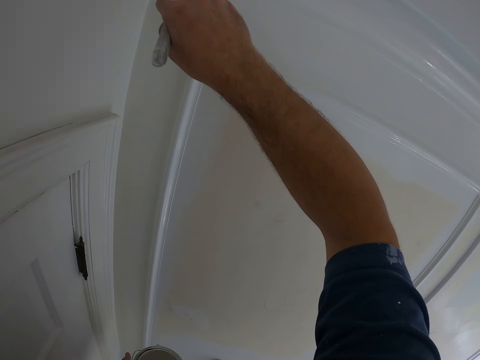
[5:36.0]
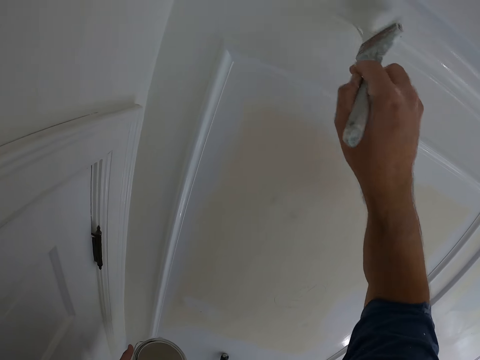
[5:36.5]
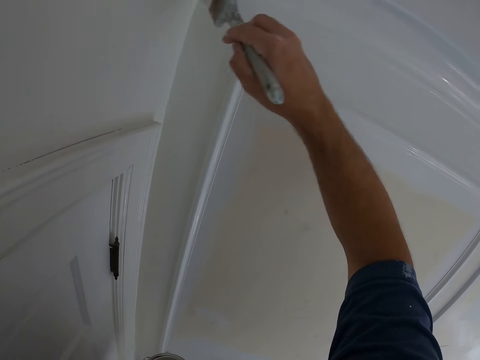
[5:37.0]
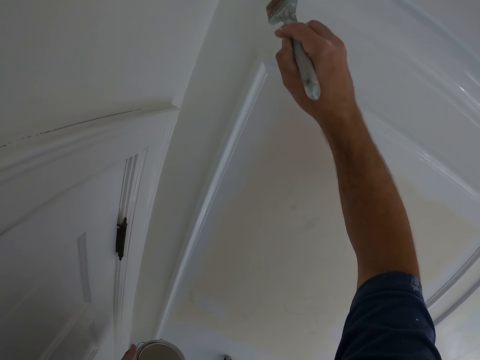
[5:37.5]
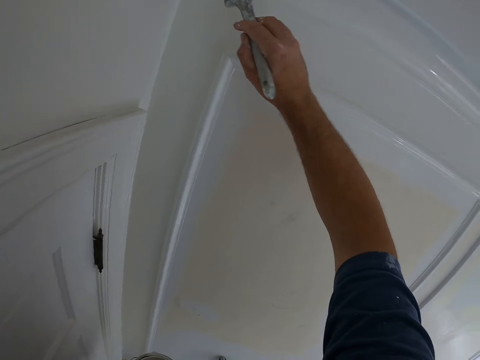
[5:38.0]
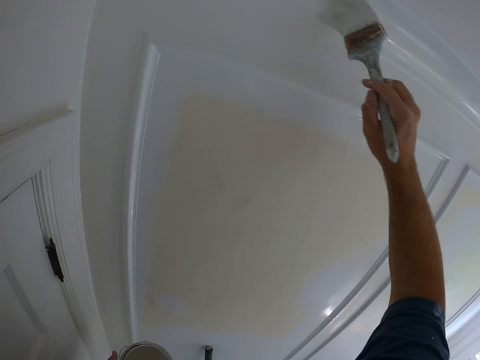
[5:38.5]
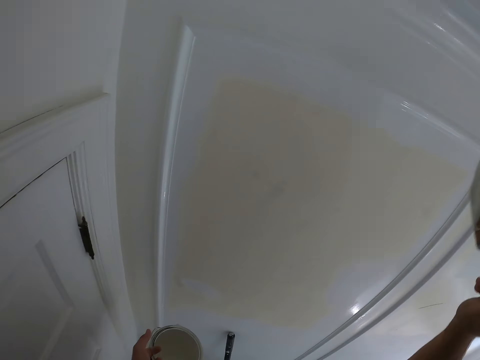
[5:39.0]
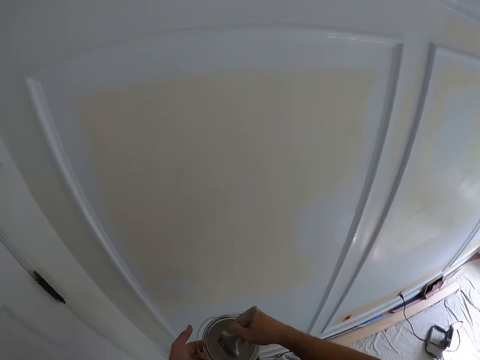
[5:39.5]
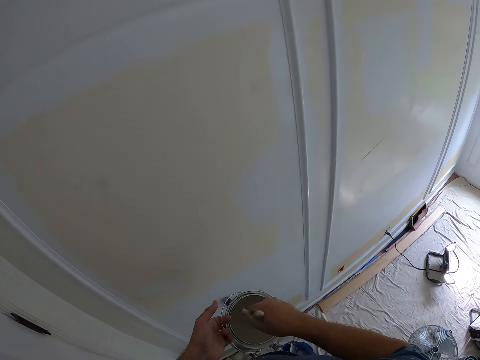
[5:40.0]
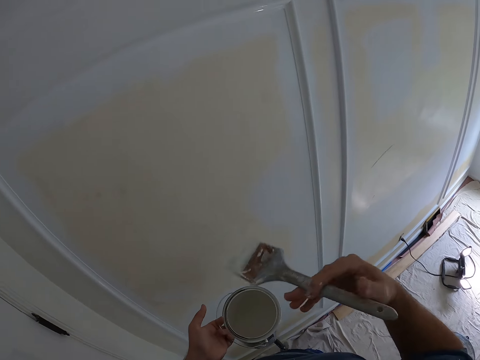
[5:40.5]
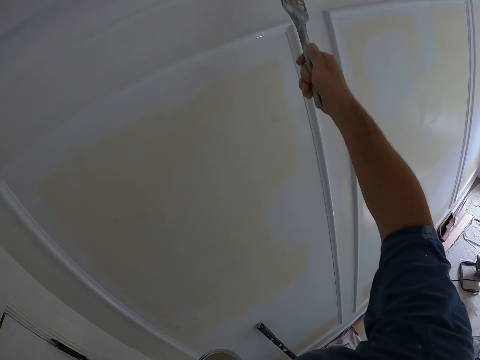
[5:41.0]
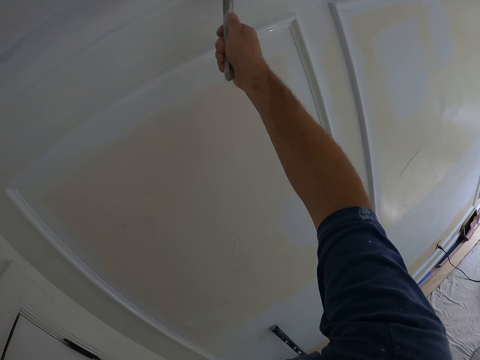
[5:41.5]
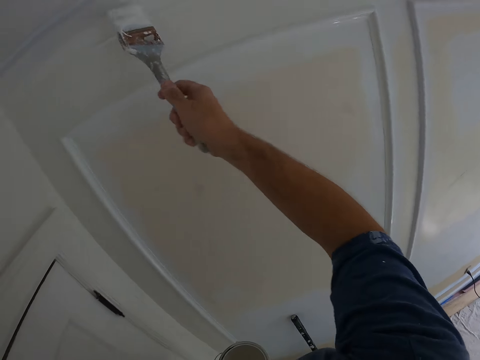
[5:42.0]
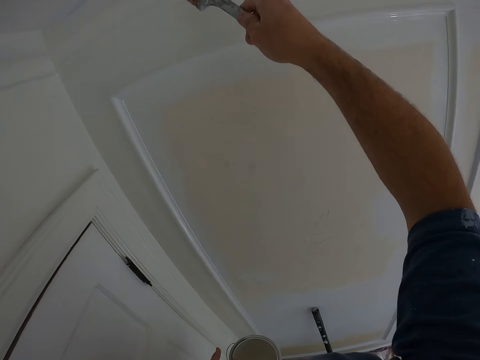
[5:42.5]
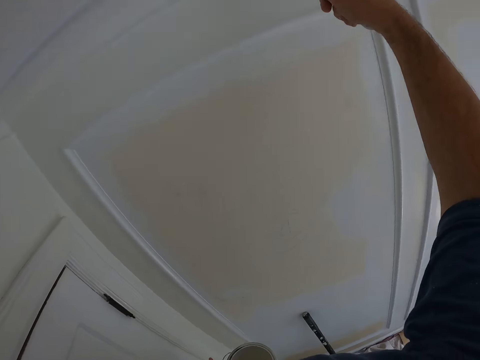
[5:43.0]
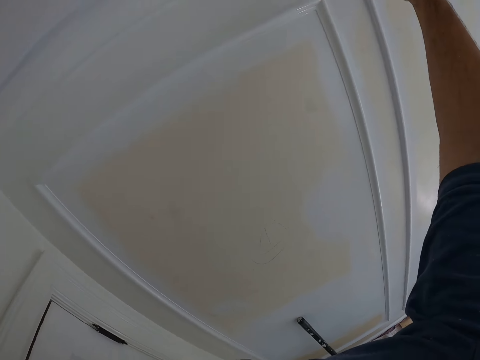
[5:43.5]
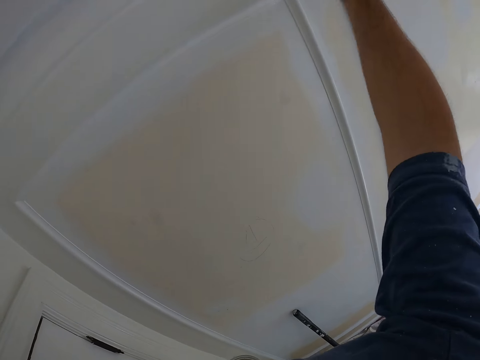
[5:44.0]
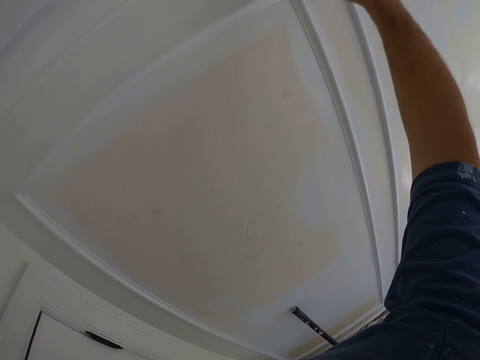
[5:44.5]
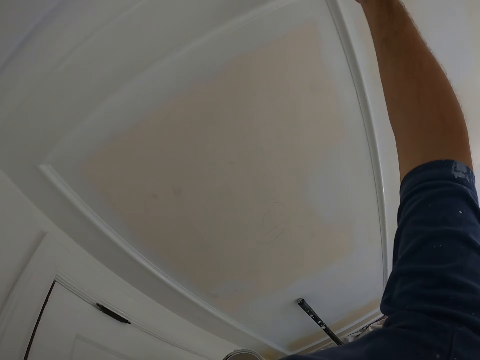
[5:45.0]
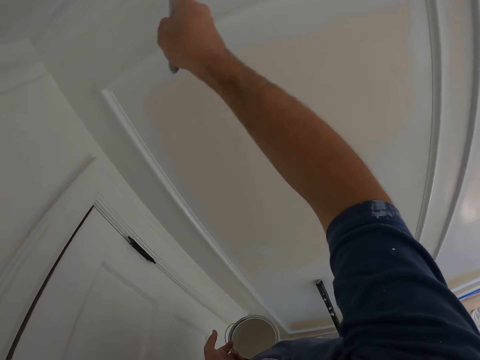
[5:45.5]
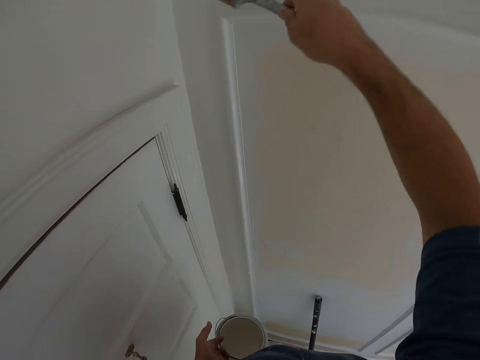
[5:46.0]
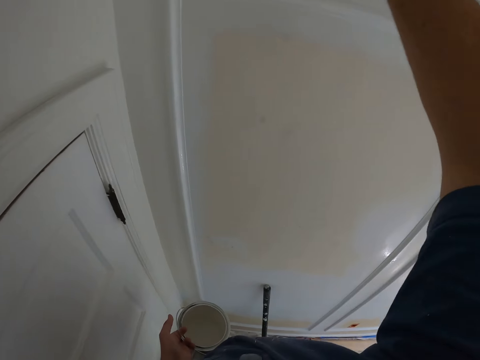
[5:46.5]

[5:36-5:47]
The camera wearer puts the painting brush in the paint can. They paint the wall.

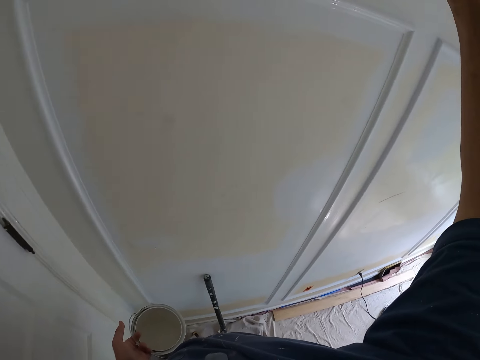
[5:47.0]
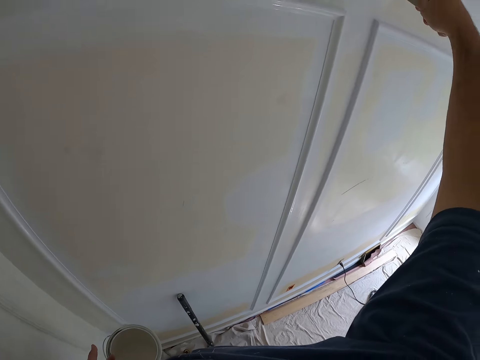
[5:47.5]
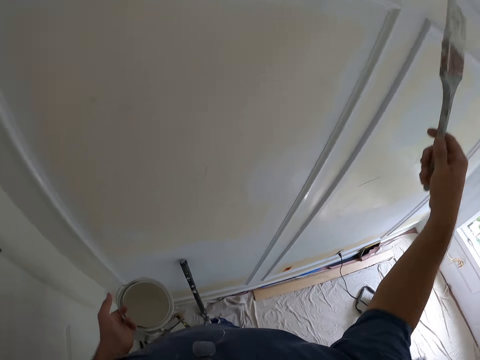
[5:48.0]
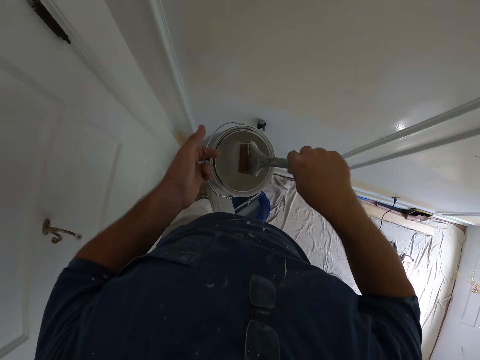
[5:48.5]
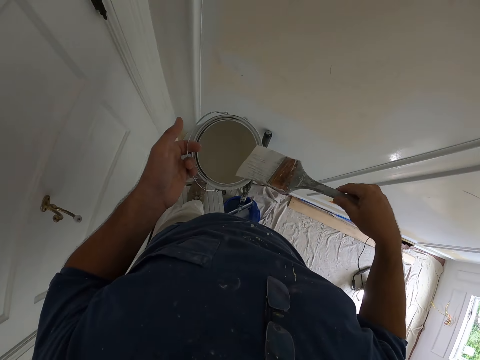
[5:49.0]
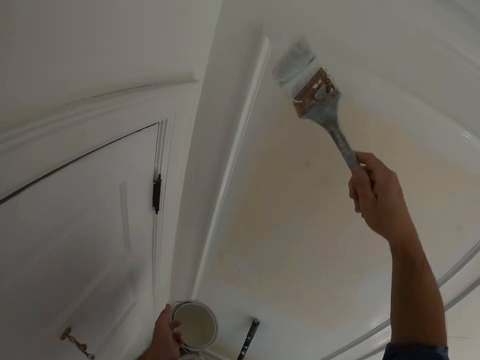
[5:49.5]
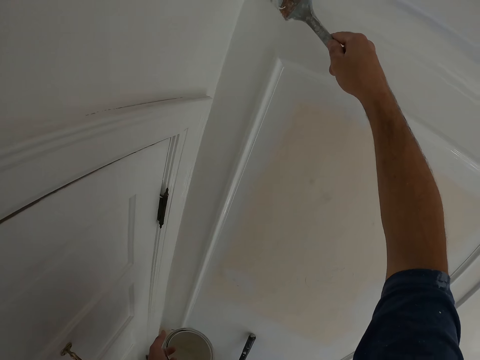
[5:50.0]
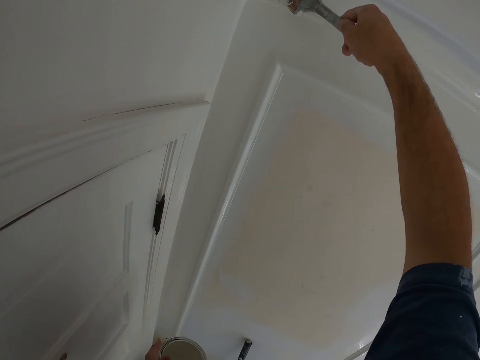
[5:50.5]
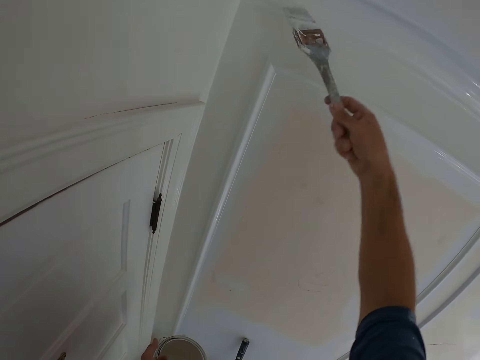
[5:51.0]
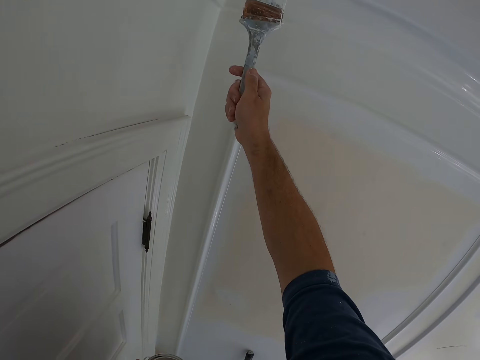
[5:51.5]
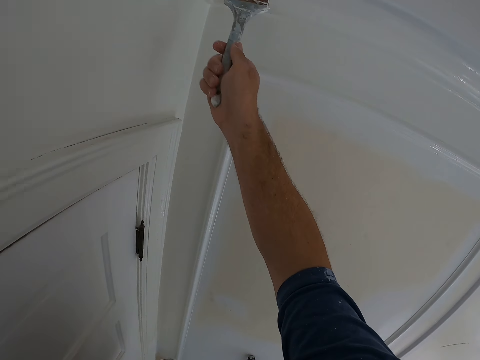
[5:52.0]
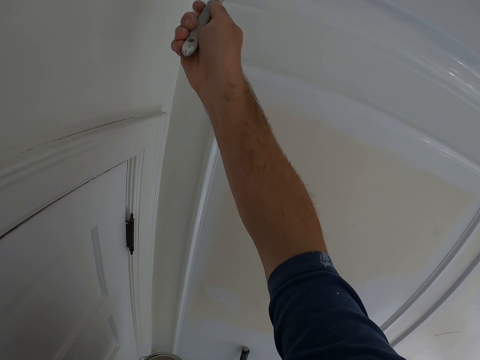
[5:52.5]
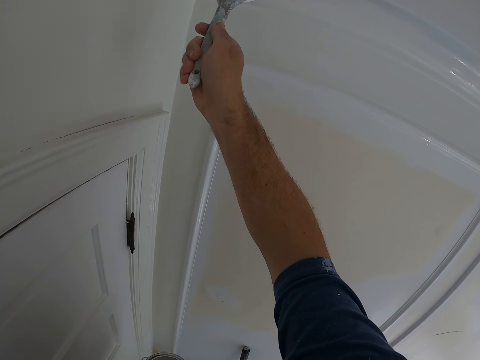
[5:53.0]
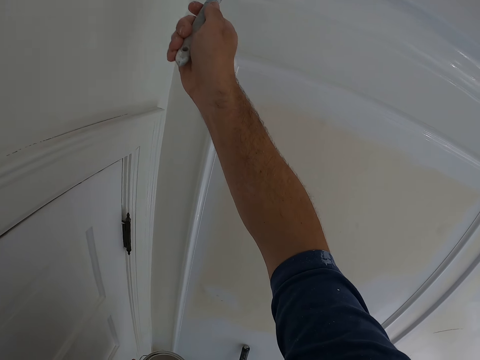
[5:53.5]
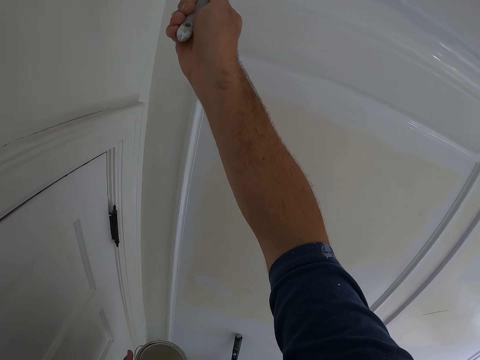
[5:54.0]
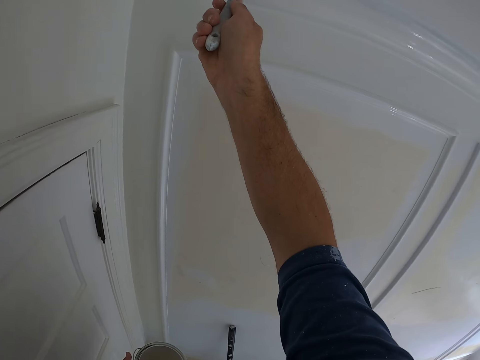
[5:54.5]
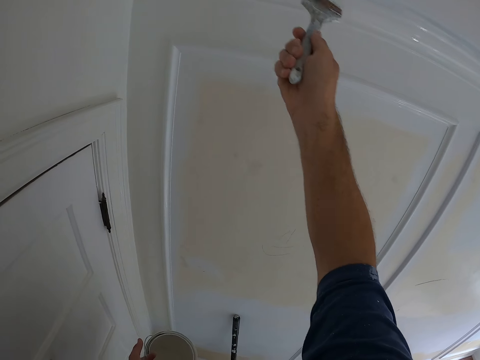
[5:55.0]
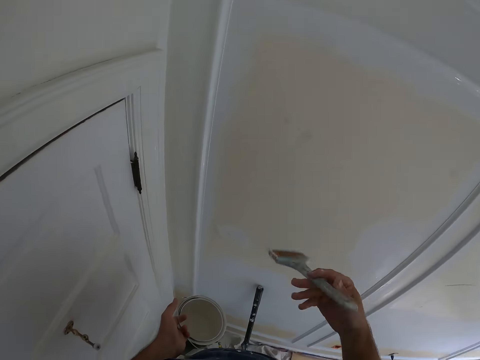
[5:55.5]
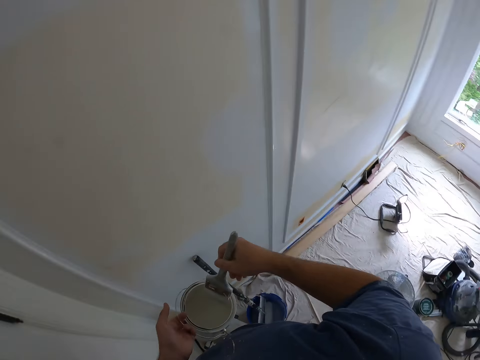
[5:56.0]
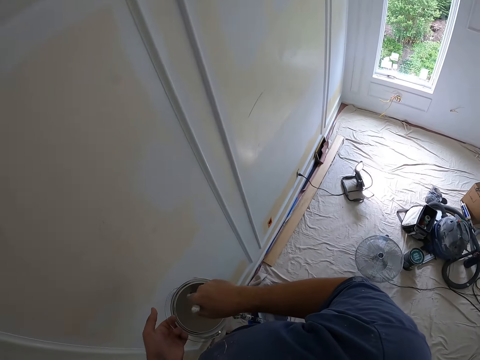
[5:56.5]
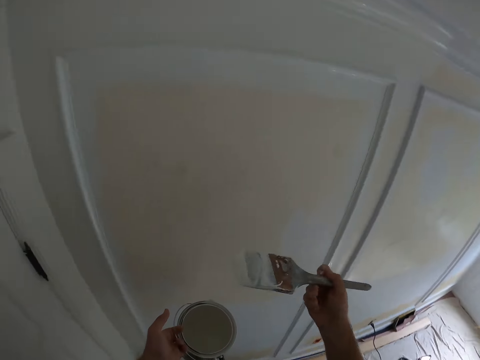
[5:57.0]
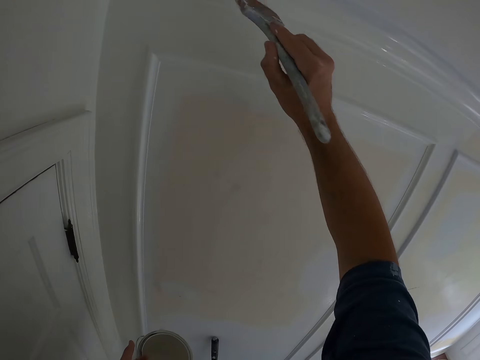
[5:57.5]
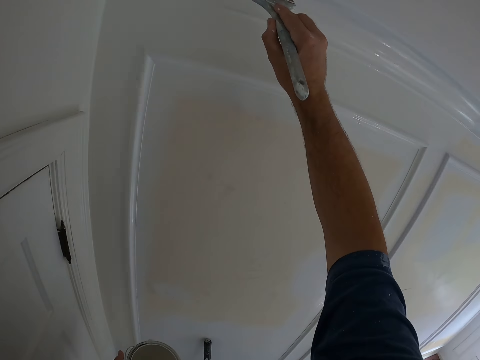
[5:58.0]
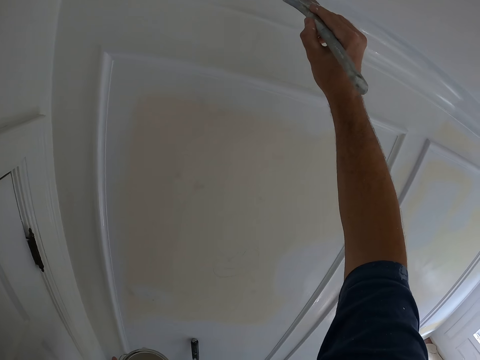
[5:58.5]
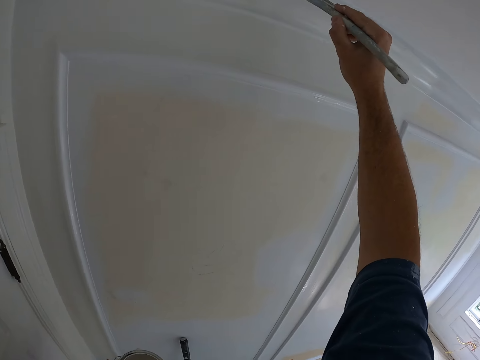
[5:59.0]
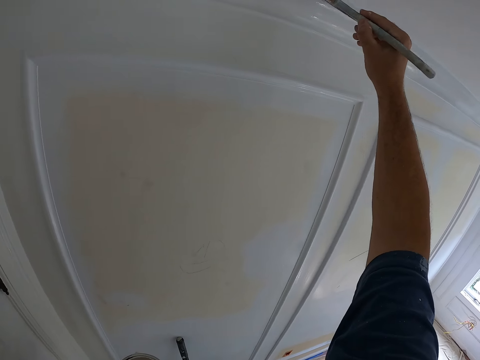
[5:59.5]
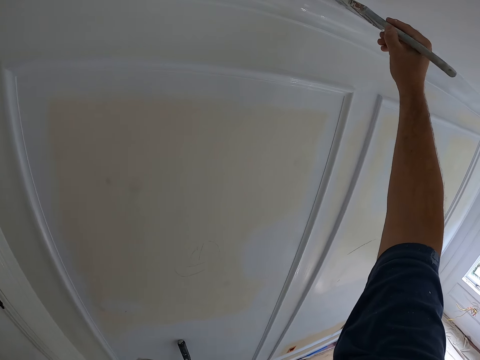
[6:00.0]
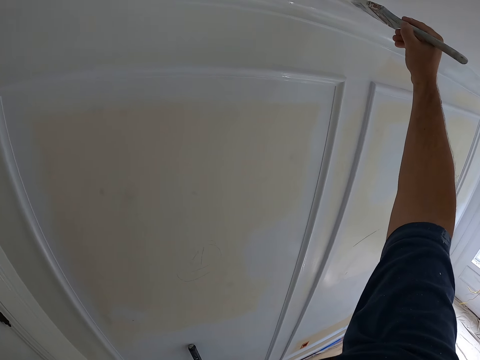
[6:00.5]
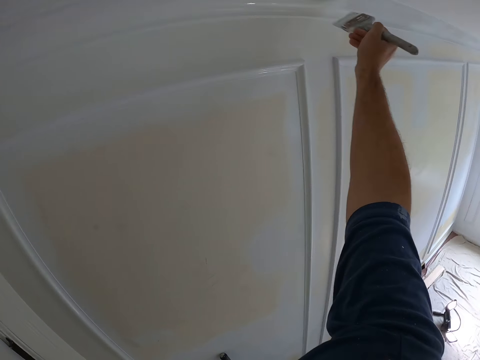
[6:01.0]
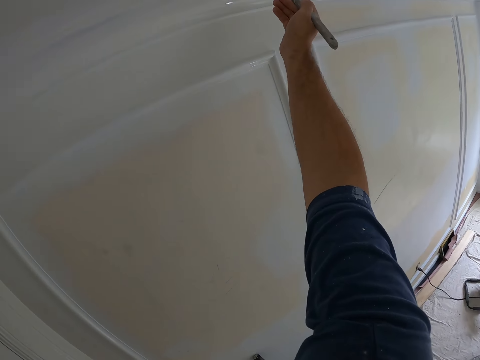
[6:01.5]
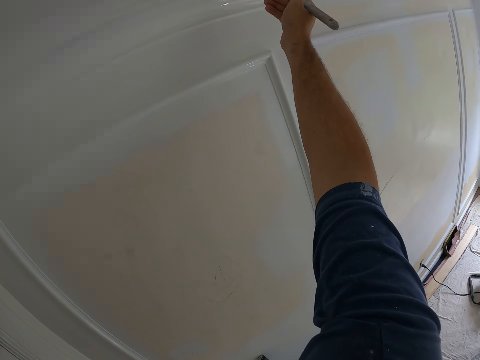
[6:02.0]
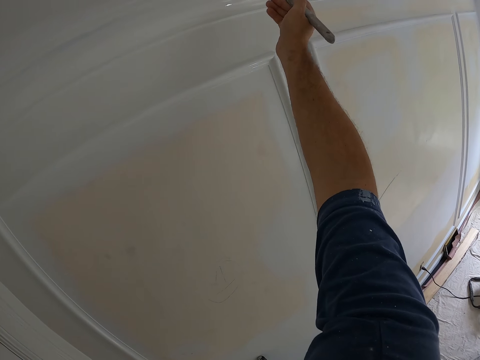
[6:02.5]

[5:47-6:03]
The camera wearer puts the painting brush in the paint can. They paint the wall. They put the painting brush in the paint can. They paint the wall.
